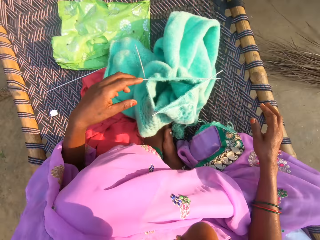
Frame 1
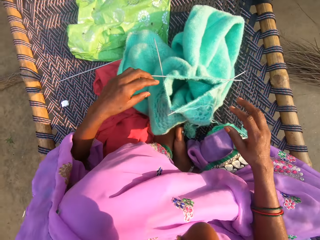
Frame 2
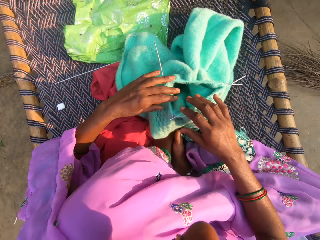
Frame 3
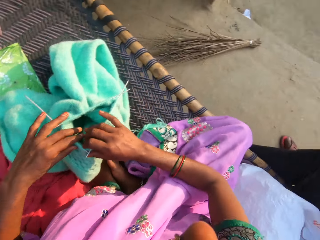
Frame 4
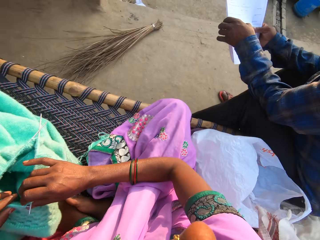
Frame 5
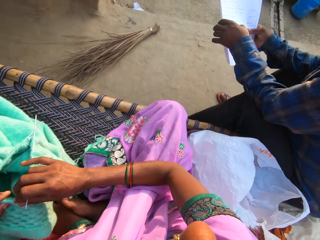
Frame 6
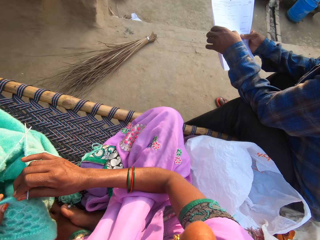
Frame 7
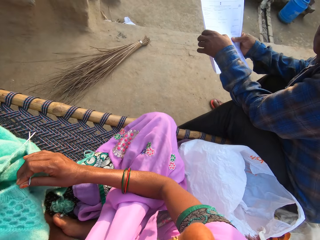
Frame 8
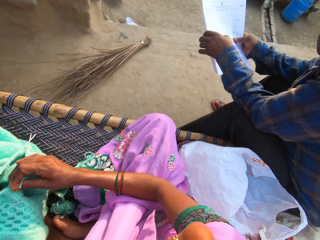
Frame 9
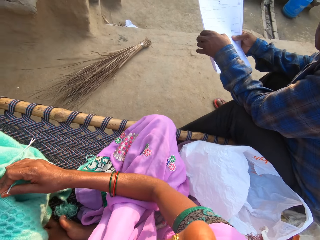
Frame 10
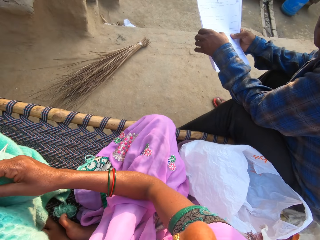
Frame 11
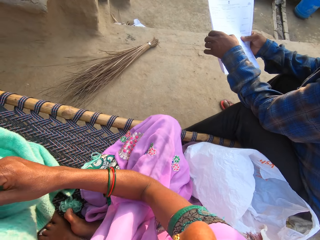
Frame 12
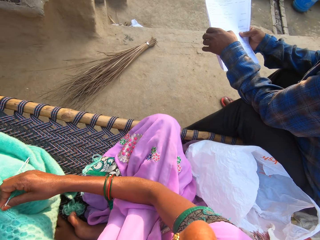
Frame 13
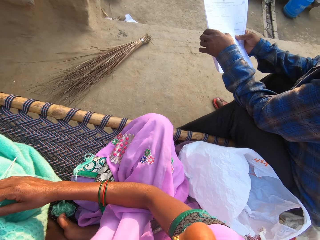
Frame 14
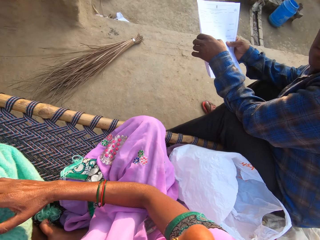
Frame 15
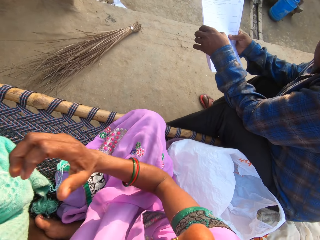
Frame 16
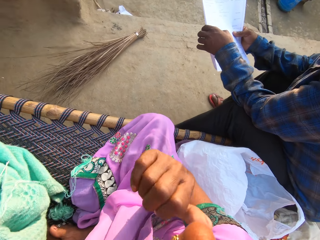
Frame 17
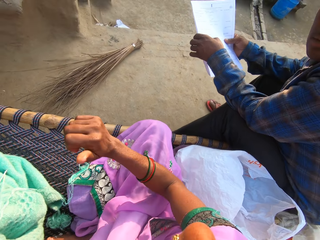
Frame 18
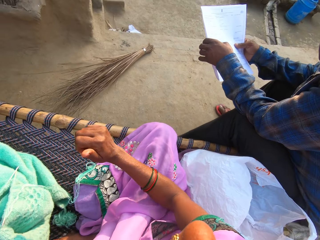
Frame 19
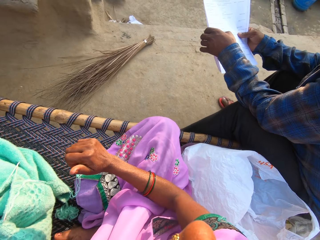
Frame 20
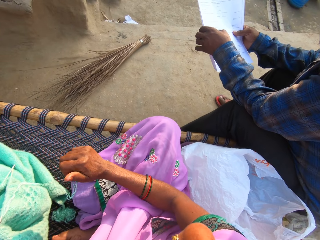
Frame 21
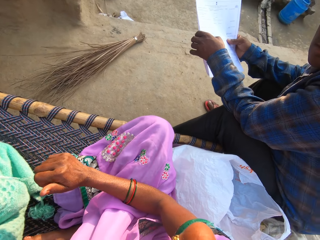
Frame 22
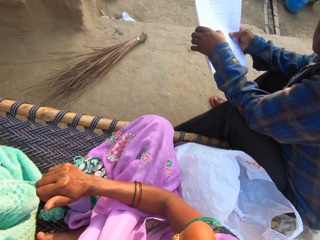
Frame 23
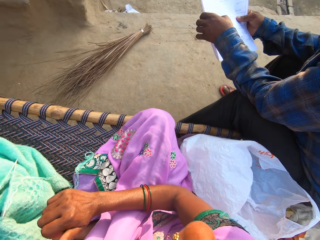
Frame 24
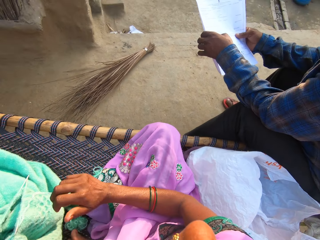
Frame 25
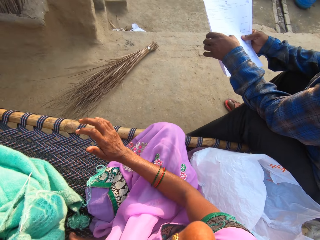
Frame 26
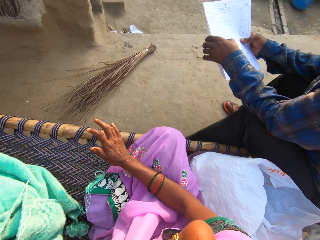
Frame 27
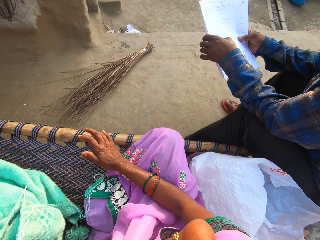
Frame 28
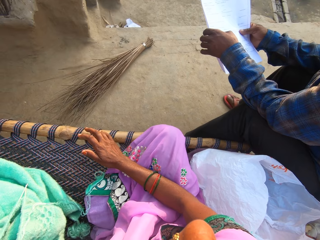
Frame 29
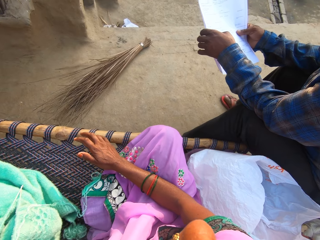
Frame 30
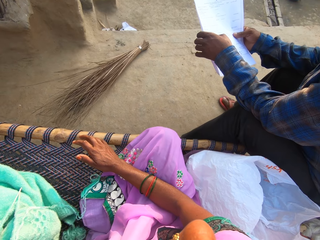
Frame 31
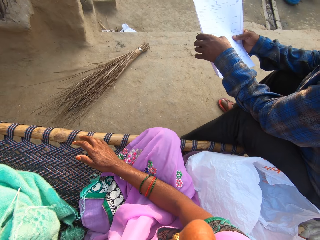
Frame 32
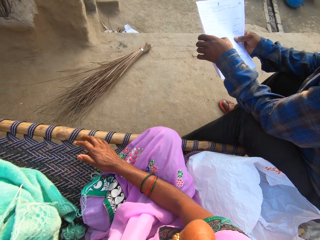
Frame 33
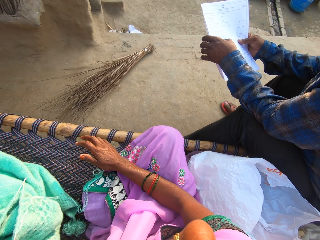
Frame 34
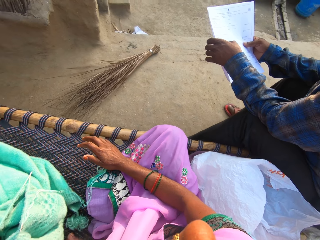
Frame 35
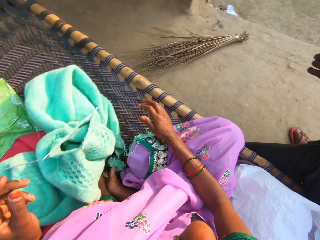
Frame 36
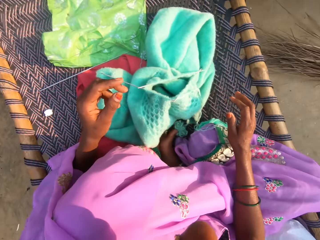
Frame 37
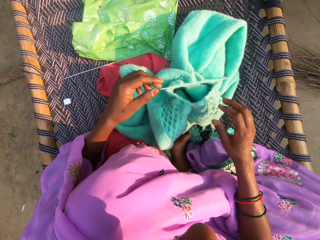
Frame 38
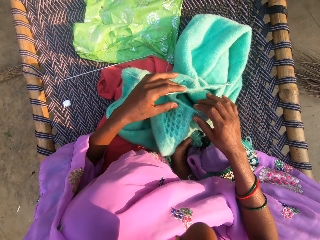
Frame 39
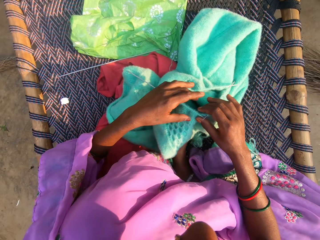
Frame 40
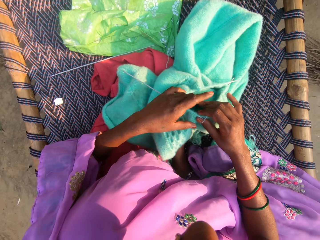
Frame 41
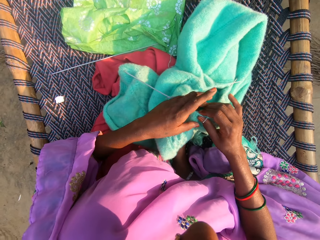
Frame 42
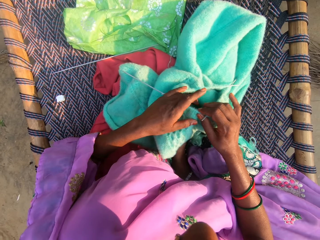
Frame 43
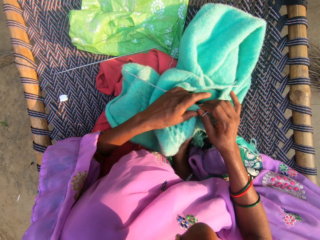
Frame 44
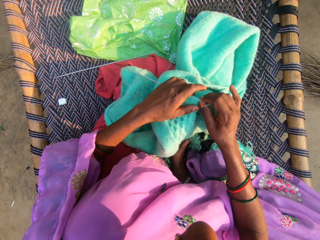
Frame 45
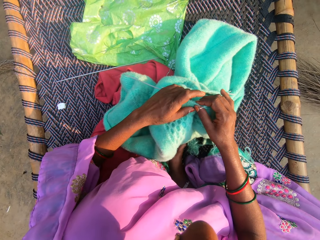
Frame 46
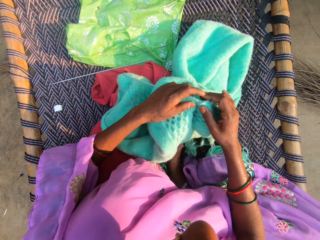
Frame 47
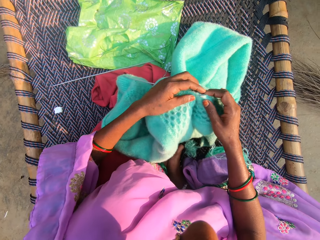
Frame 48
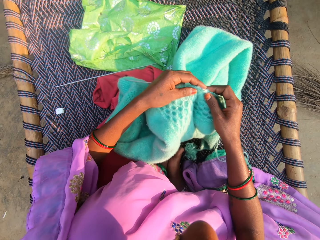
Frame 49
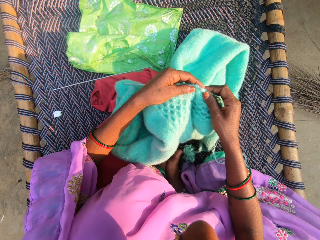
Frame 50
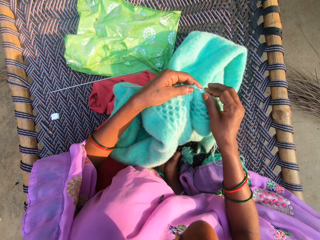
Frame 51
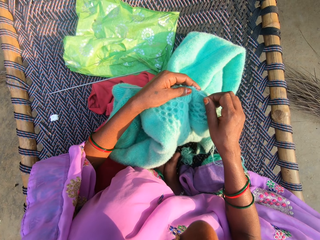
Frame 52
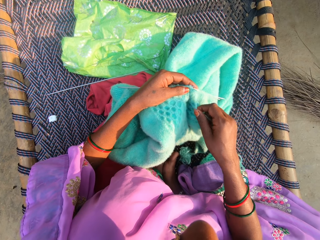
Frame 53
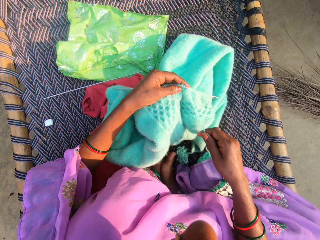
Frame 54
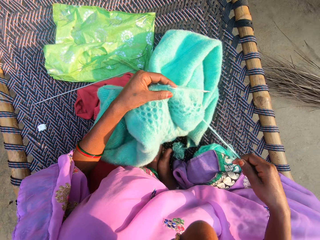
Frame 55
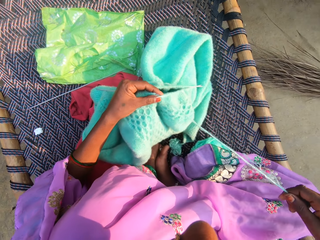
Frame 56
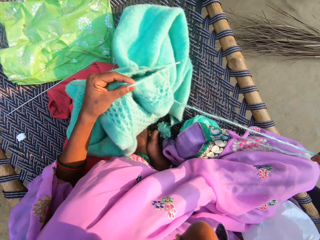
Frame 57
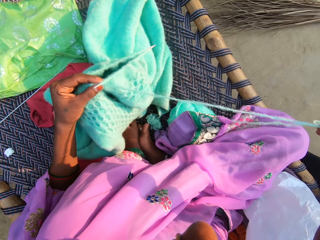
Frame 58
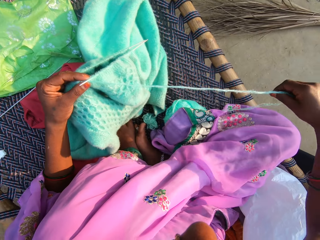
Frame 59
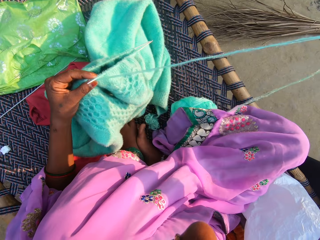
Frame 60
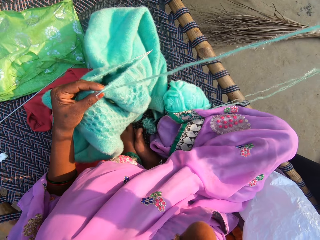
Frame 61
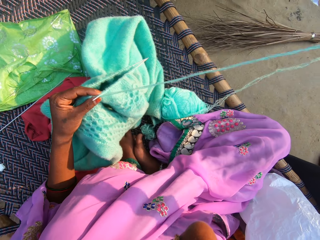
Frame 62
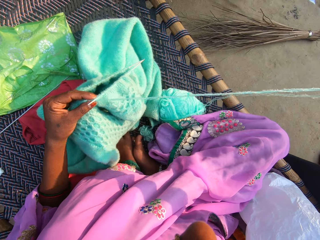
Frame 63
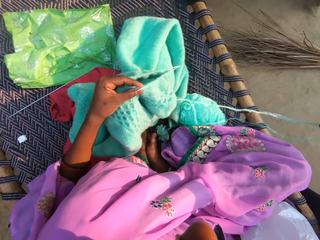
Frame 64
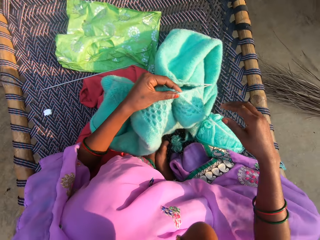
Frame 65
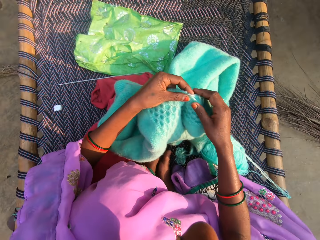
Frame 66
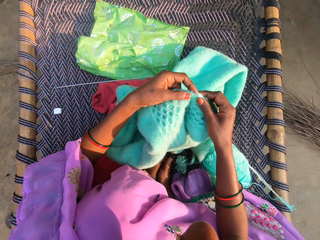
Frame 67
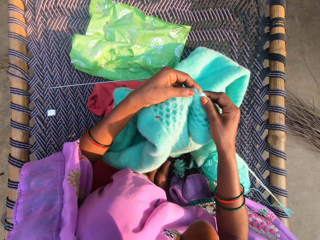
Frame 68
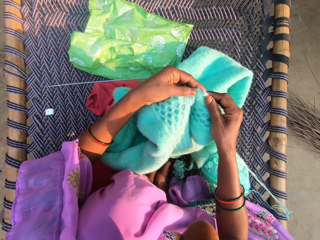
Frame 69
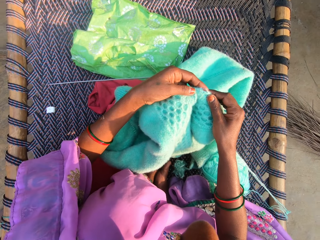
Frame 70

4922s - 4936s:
The camera wearer looks back, looks at a man, and talks to the man. They adjust the yarn. They knit material with hands. They stretch the yarn. They pull the knitting thread.

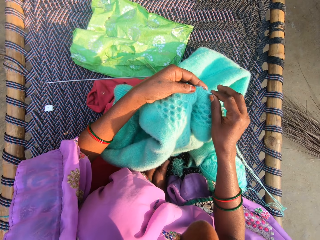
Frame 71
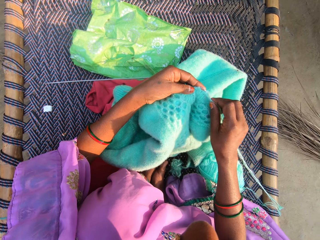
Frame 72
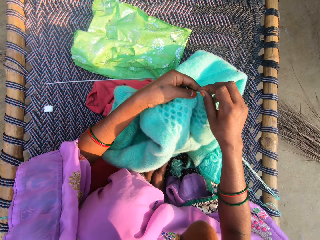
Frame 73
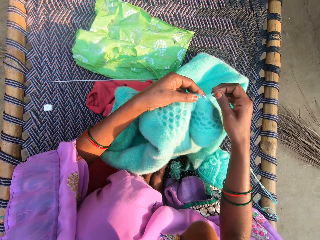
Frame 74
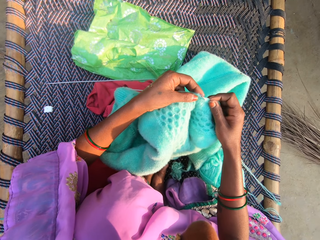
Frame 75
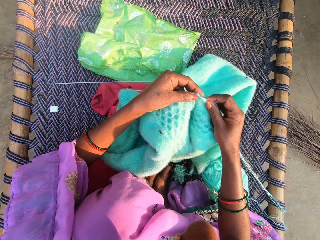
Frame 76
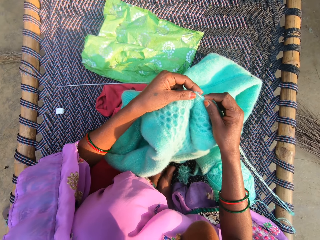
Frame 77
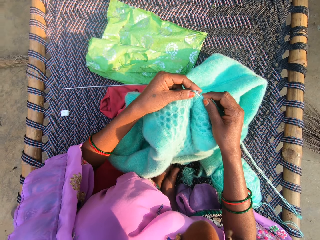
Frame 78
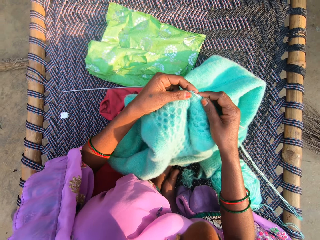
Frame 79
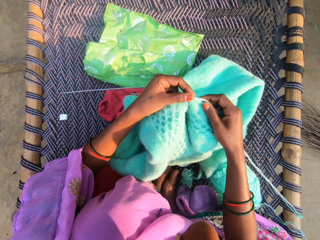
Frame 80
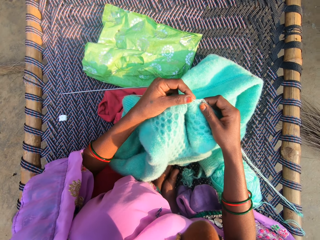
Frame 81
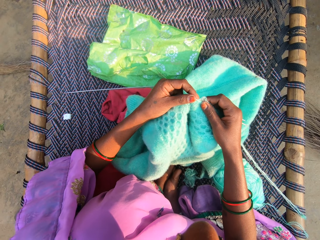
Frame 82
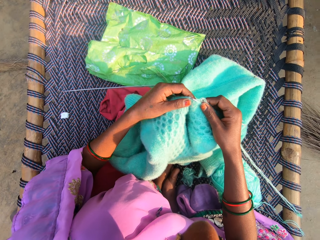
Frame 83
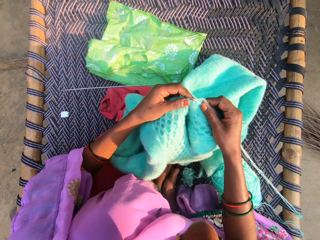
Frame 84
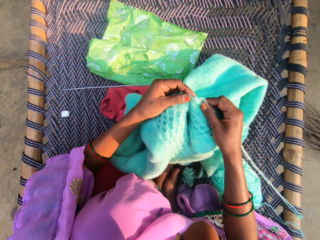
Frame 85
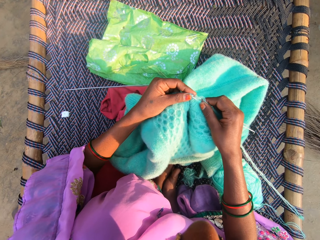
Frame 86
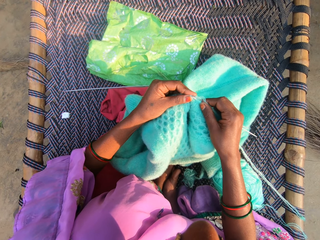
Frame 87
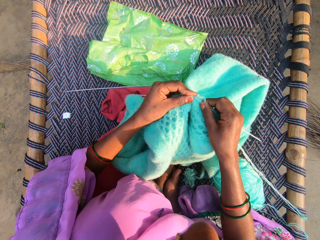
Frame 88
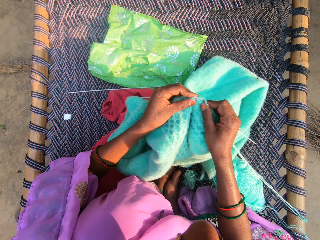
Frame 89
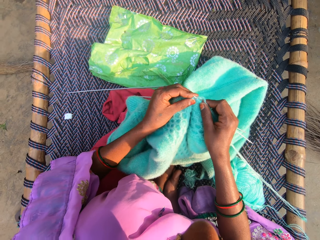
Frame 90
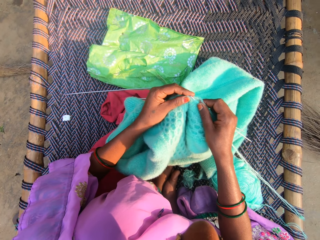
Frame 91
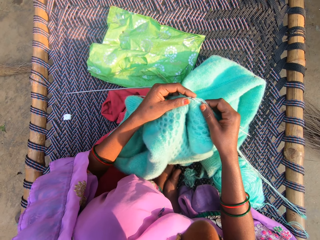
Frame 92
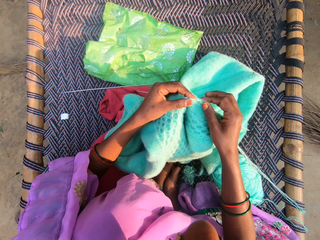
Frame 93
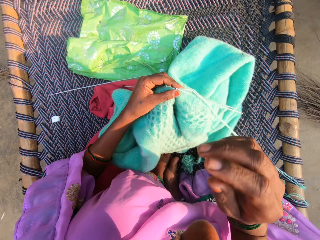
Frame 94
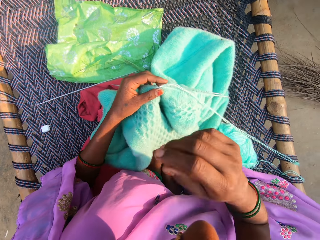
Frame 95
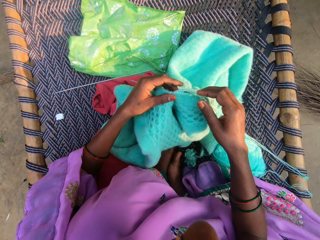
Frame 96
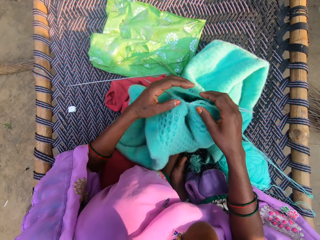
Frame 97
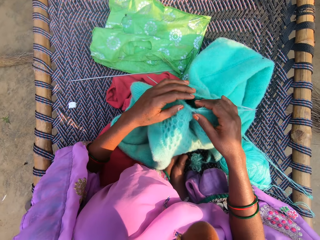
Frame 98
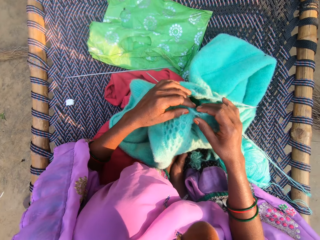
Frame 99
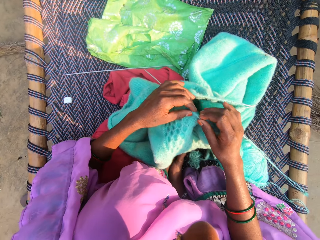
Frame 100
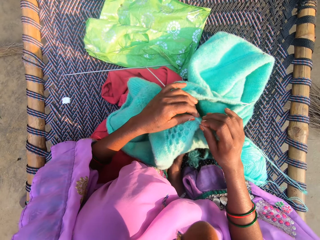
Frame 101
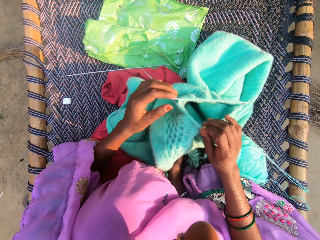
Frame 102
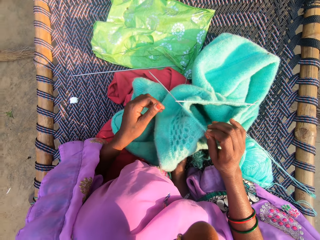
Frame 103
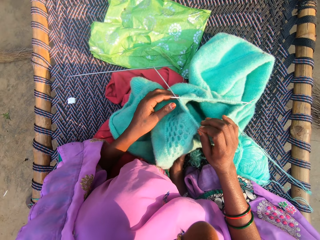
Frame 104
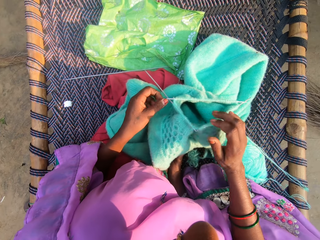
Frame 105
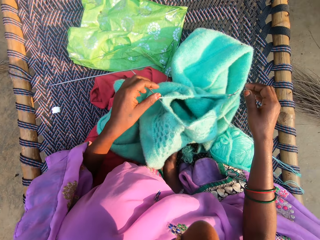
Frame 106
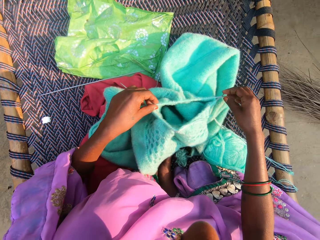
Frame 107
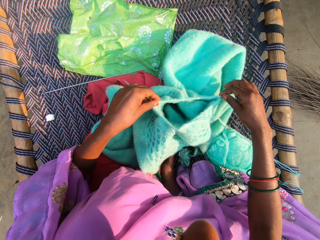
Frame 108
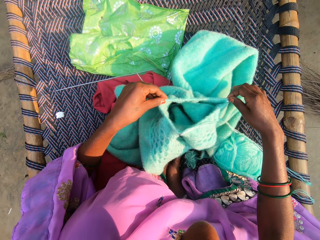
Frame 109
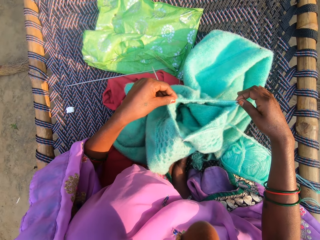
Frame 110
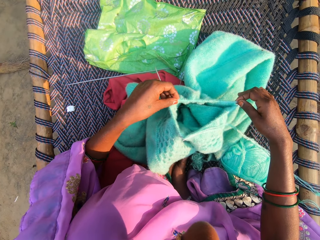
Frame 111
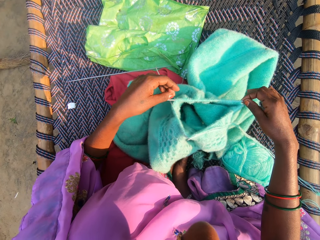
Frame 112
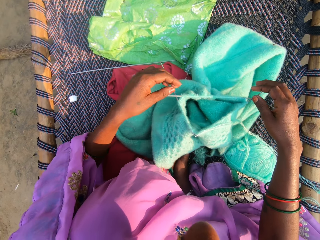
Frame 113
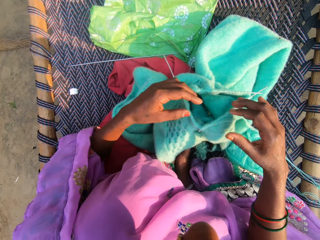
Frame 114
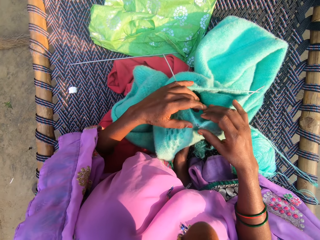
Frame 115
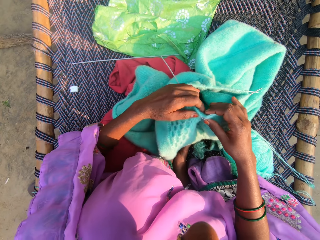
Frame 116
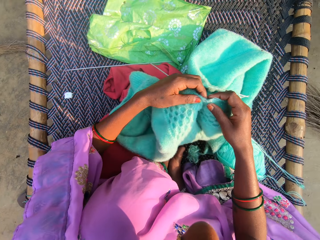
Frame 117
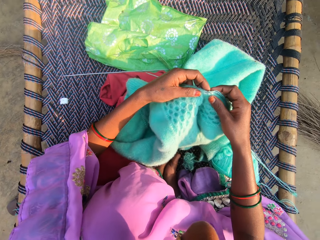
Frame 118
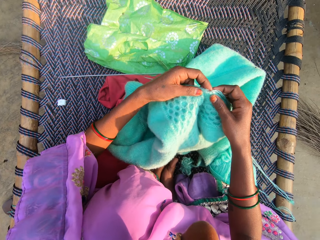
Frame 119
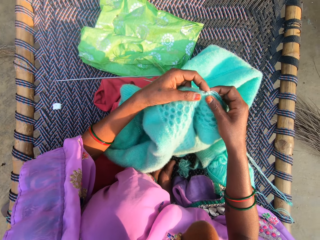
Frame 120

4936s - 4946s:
The camera wearer knits with yarn and double sided needles. They adjust the needles.
